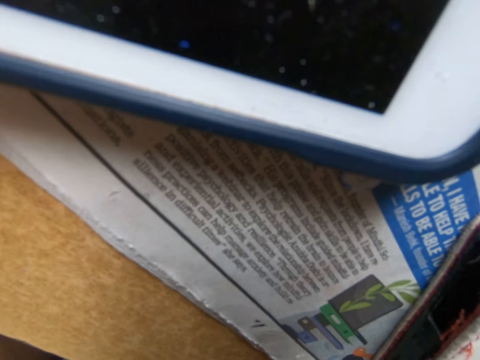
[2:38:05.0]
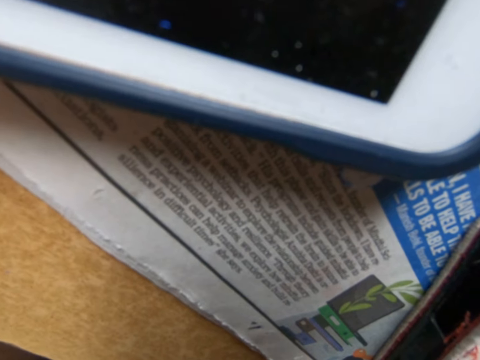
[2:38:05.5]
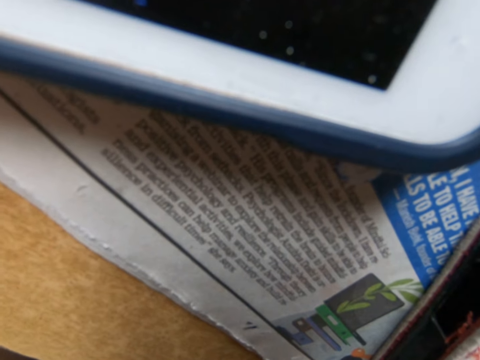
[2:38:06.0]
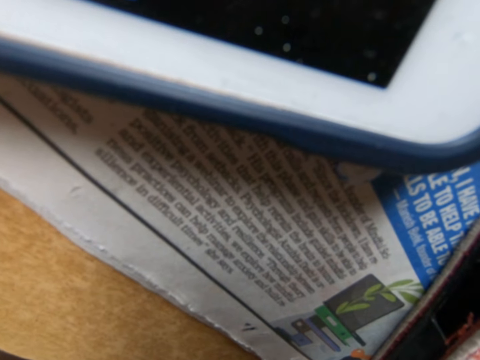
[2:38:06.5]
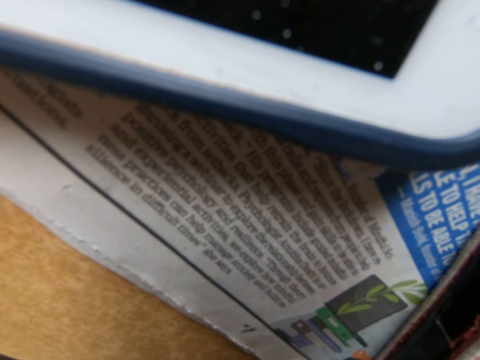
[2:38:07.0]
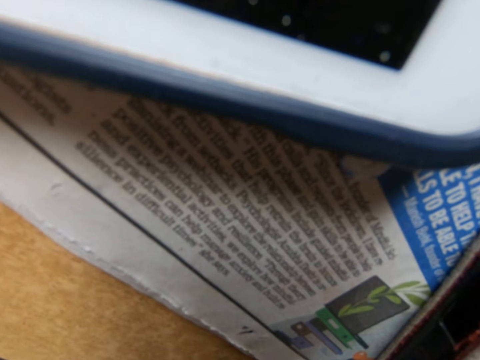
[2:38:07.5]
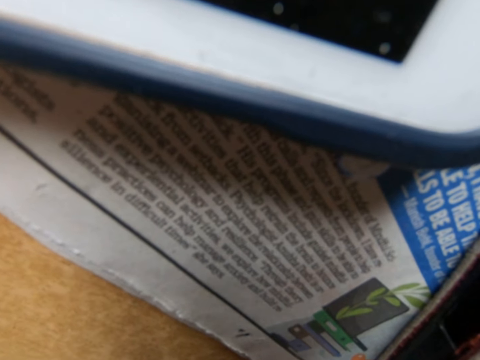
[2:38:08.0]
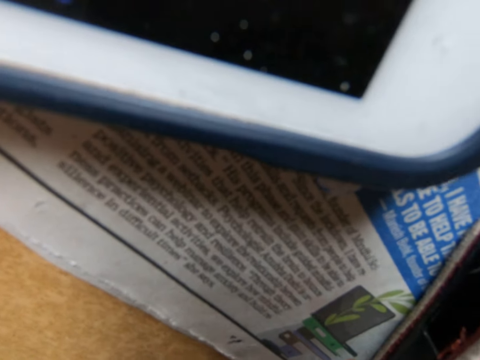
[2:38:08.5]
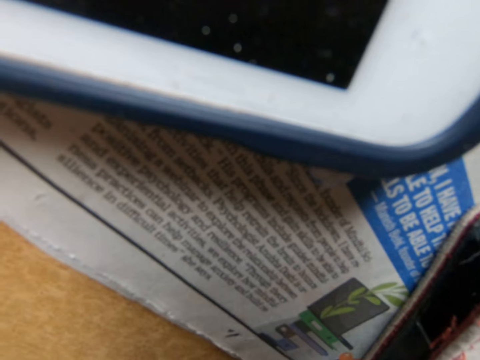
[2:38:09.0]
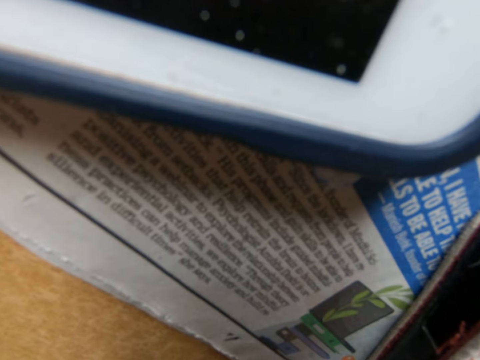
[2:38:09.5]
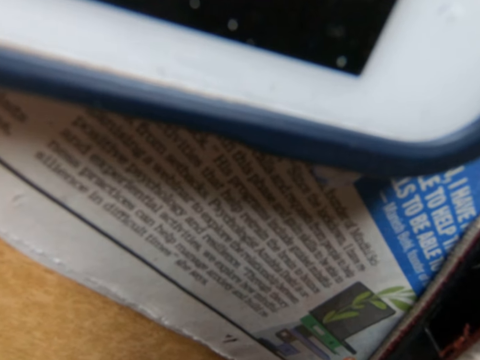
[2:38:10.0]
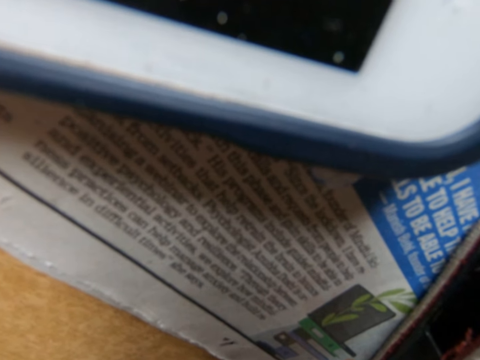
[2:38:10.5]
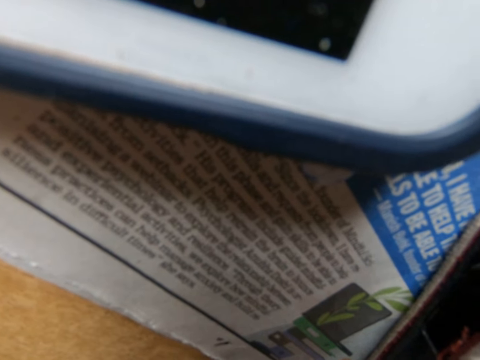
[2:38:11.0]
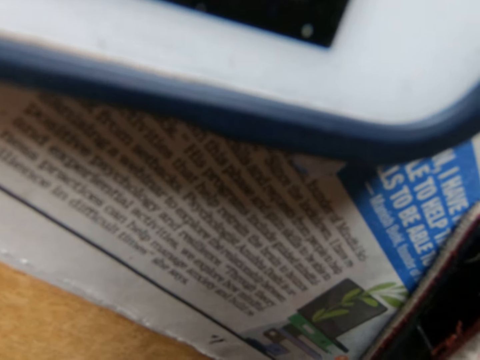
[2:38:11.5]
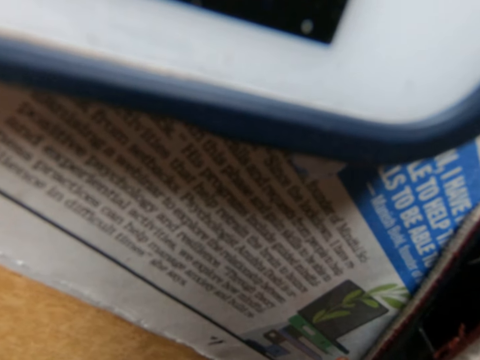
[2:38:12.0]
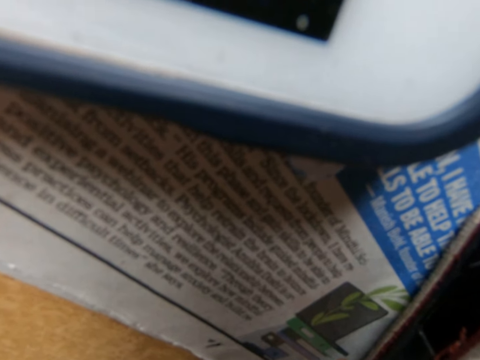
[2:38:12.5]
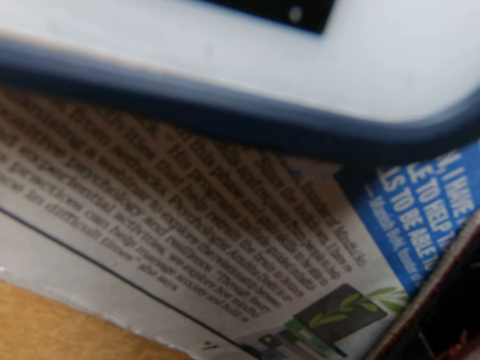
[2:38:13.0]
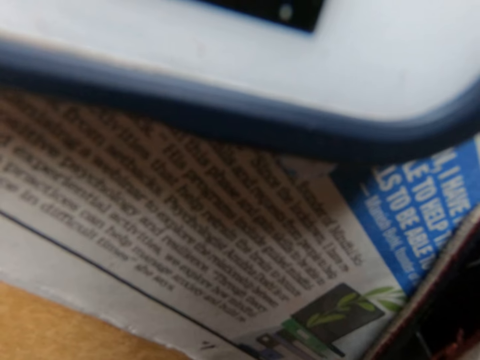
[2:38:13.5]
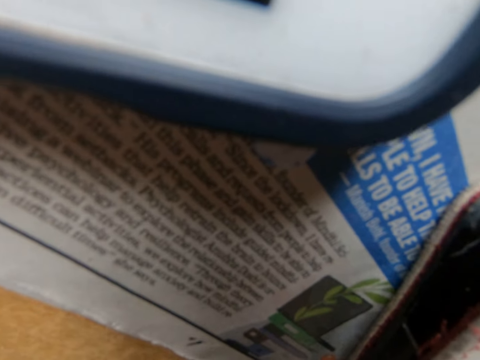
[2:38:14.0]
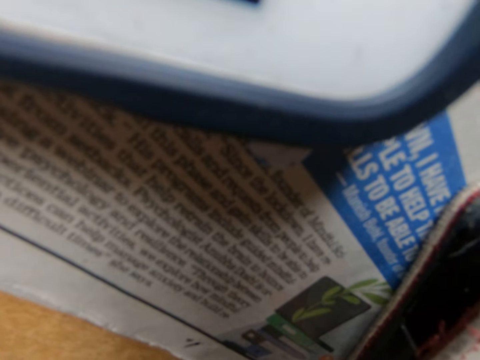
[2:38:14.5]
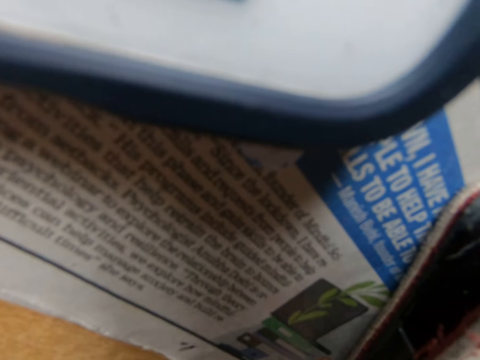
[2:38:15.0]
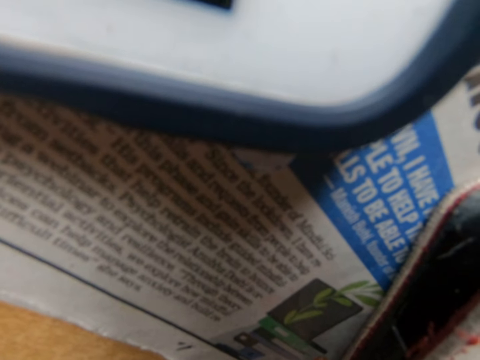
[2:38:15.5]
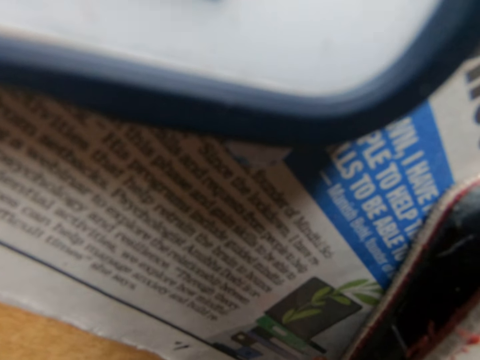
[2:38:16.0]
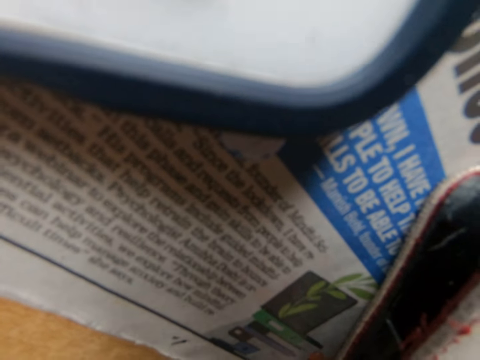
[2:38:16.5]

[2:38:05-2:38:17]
The camera wearer looks at a newspaper.

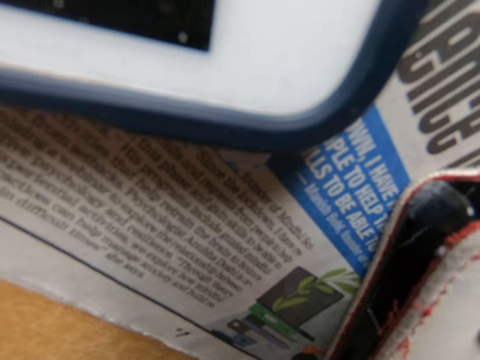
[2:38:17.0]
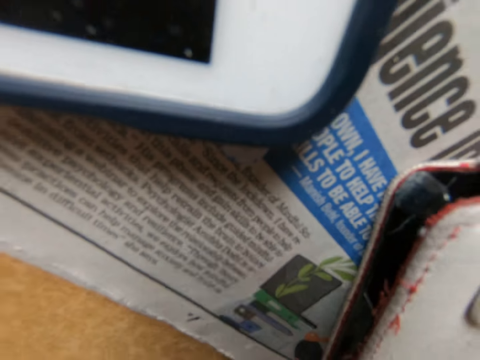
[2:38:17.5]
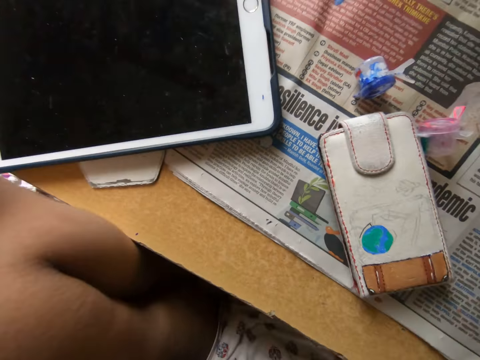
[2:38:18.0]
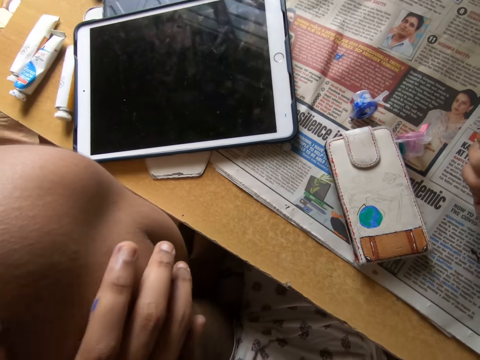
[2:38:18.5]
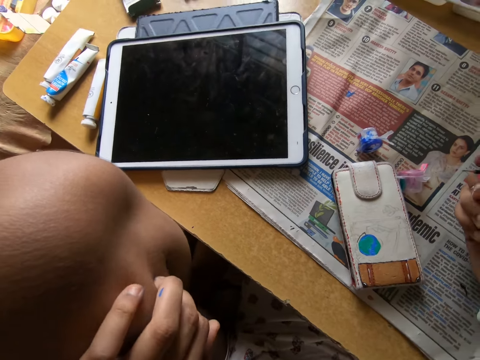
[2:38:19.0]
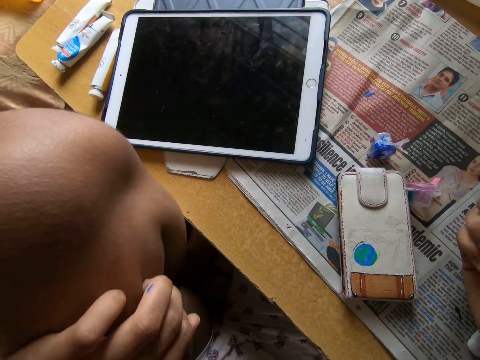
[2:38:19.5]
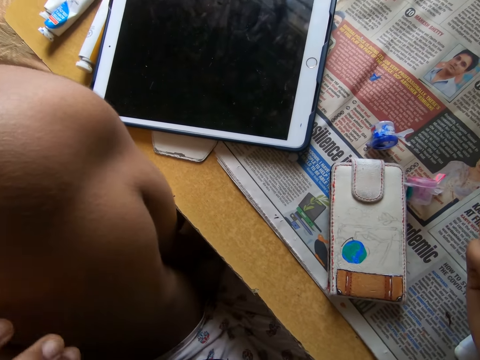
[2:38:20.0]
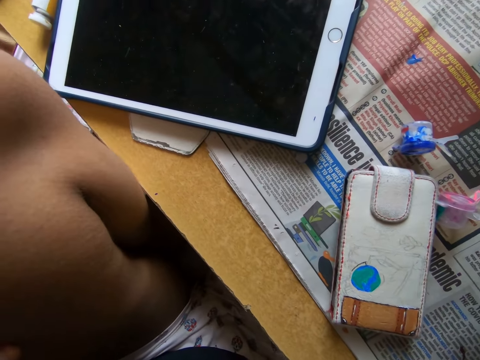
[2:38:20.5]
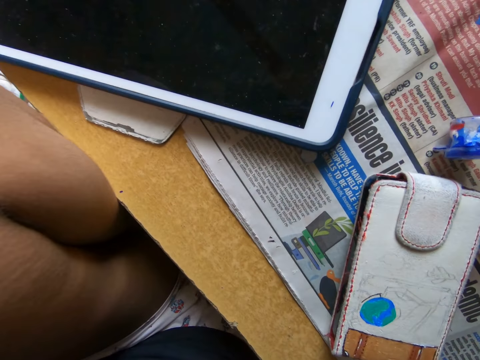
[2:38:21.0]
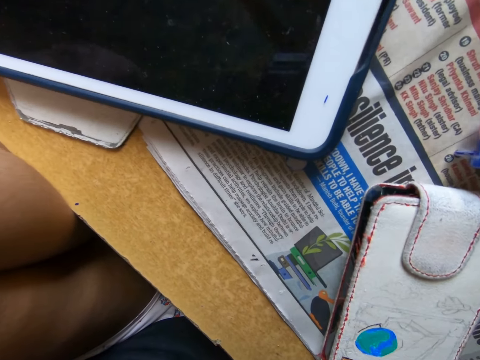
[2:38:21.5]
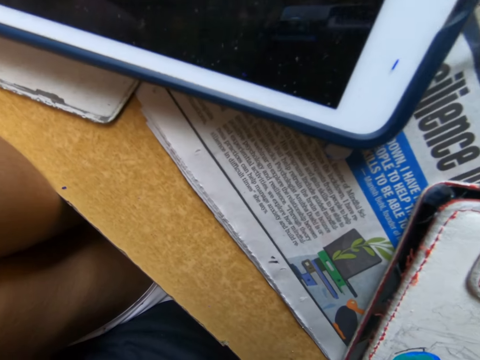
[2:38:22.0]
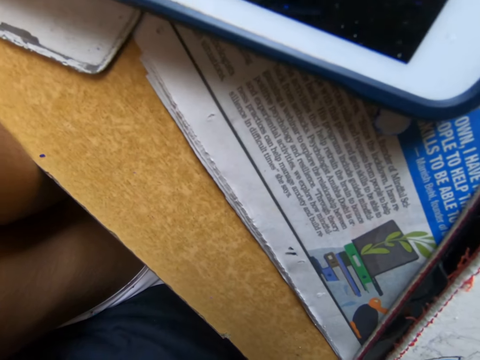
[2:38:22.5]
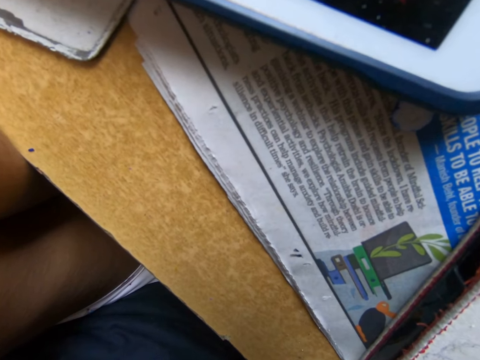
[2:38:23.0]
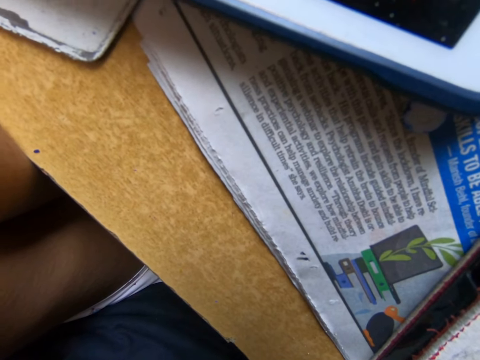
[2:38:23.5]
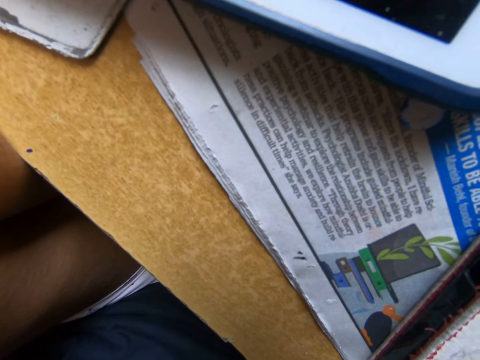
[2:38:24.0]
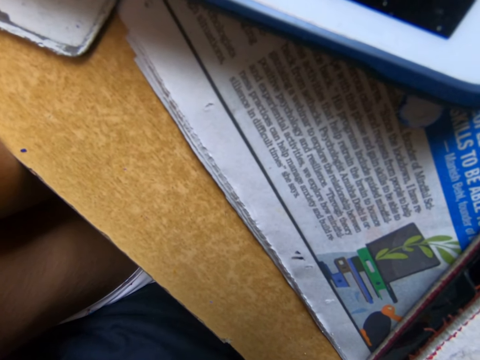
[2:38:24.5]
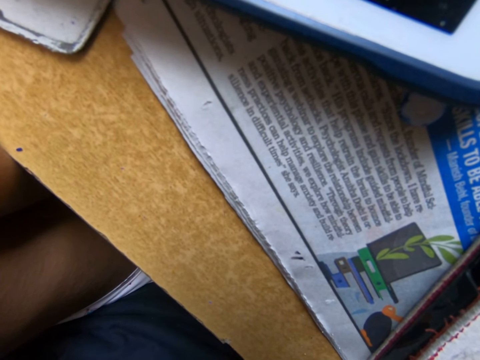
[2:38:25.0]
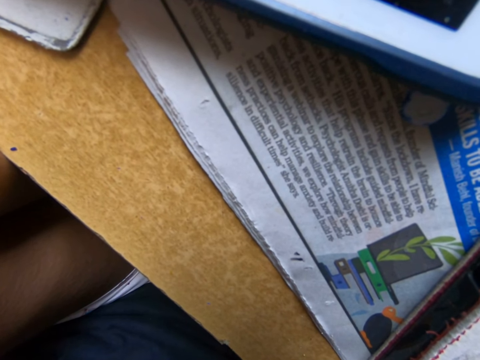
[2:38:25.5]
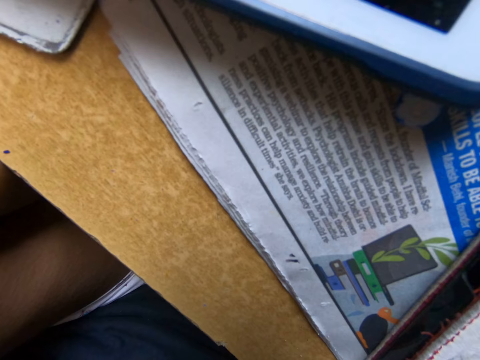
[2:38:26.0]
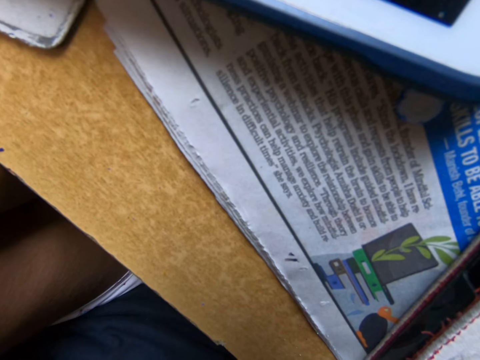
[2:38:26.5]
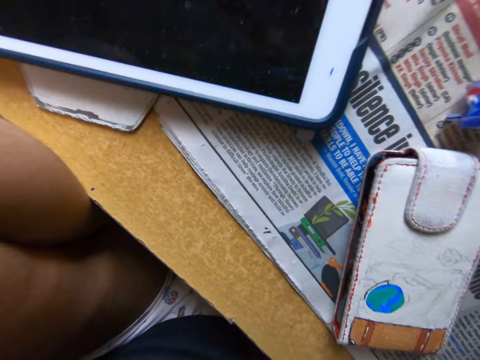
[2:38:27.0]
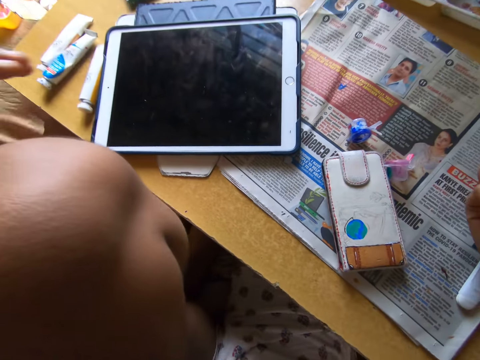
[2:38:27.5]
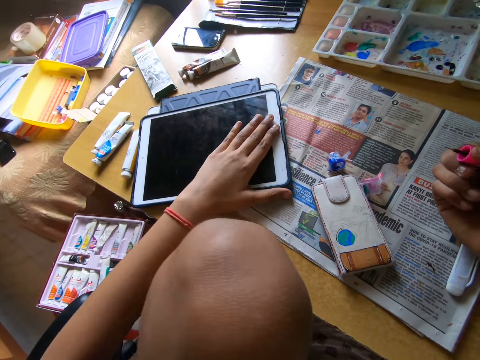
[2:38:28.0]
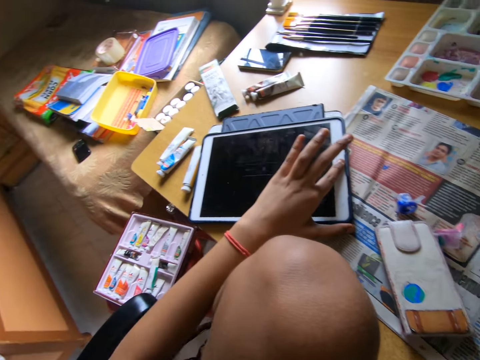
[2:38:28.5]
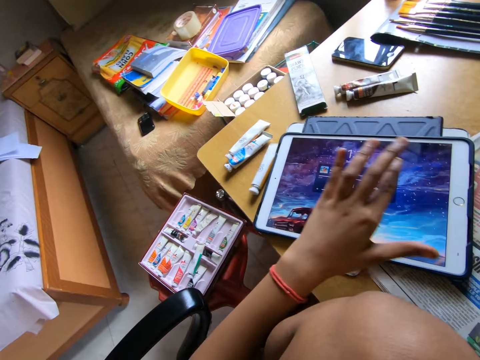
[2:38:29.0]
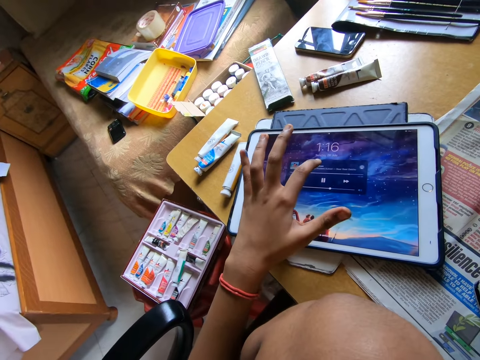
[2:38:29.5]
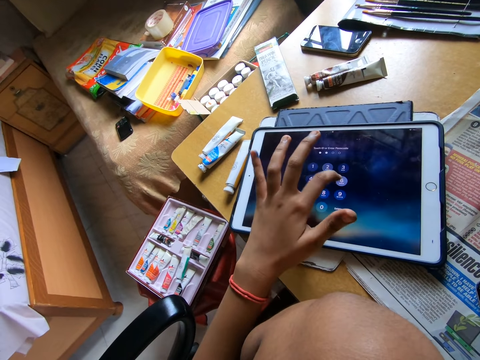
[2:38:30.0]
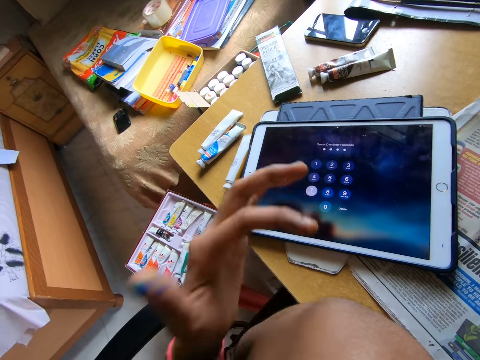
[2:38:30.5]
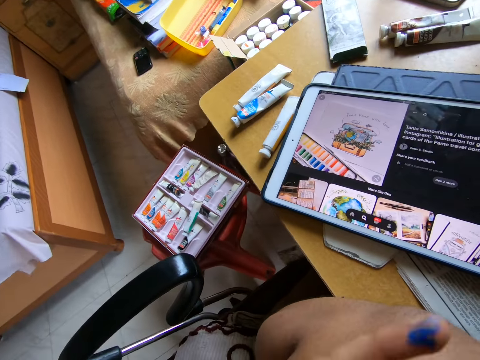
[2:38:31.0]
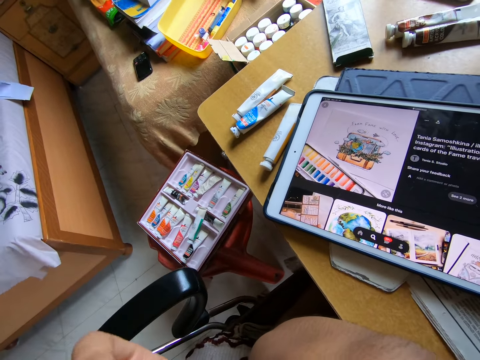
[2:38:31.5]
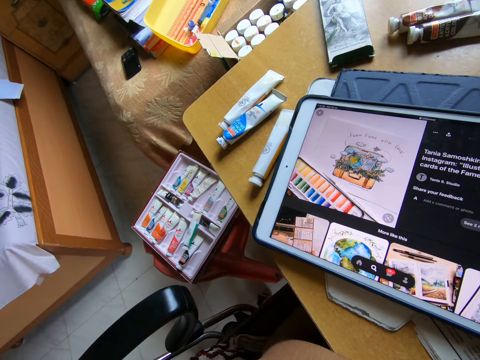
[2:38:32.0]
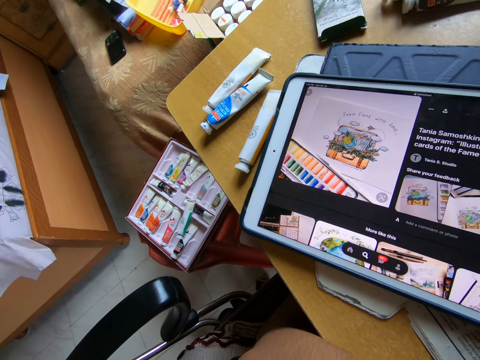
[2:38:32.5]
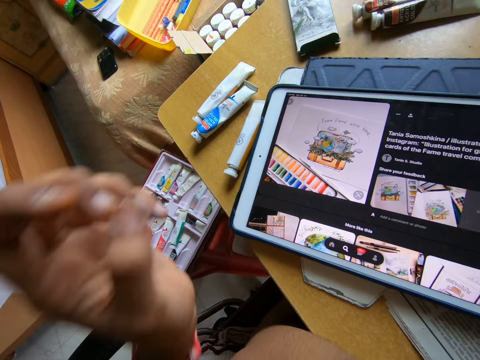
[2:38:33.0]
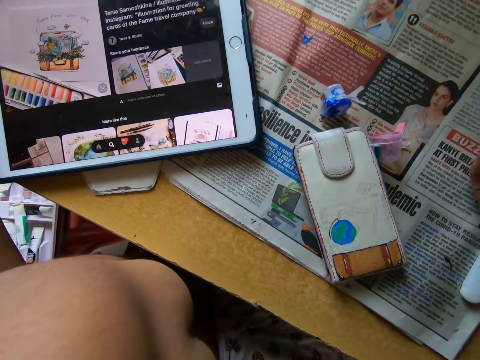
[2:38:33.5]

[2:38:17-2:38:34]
The camera wearer looks around. She holds her leg and rubs the medial knee with her right hand. She looks around a table. She touches a tablet phone on a table with her left hand. She holds the tablet phone with her left hand. She operates the tablet phone on the table with her left hand. She lifts up her left hand. She looks around a room.
